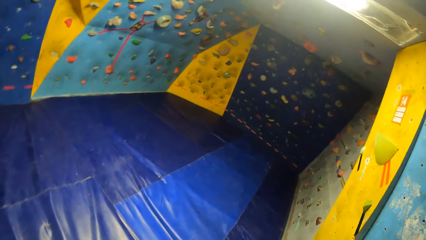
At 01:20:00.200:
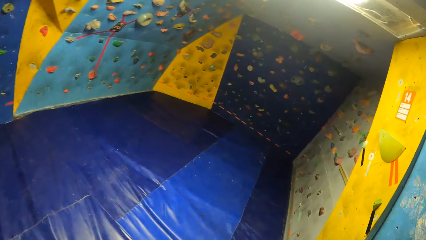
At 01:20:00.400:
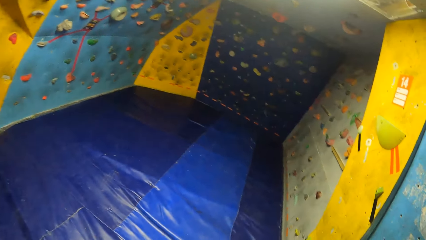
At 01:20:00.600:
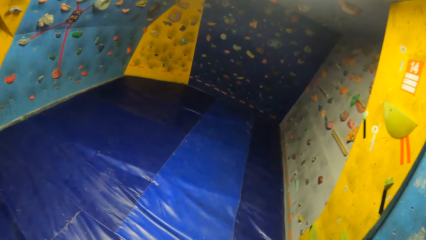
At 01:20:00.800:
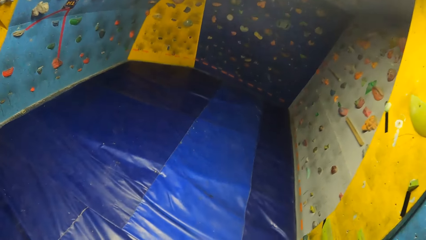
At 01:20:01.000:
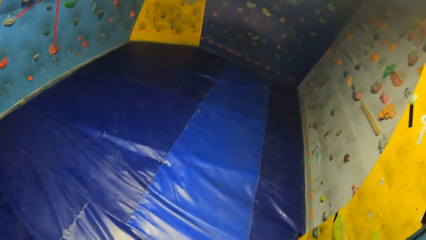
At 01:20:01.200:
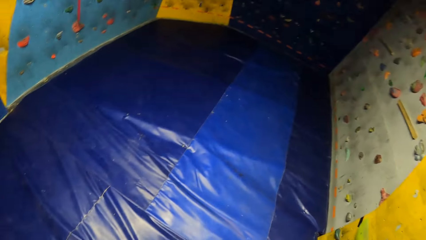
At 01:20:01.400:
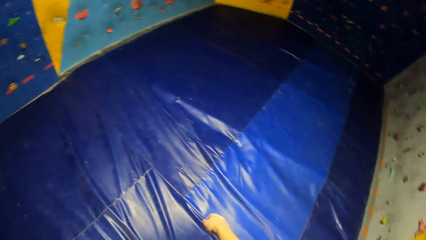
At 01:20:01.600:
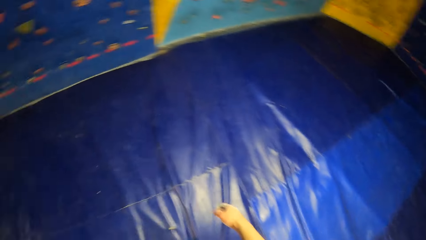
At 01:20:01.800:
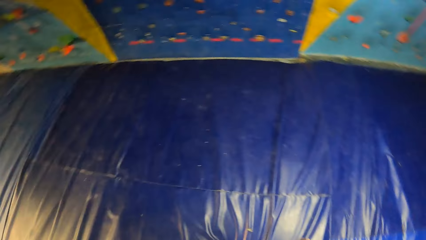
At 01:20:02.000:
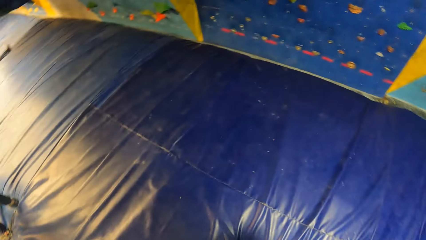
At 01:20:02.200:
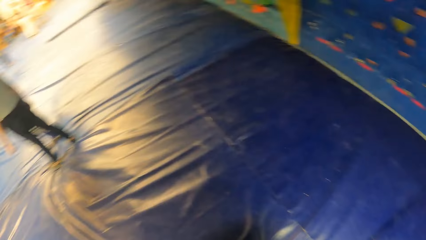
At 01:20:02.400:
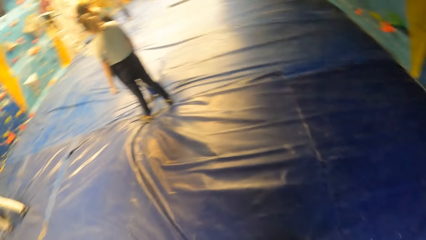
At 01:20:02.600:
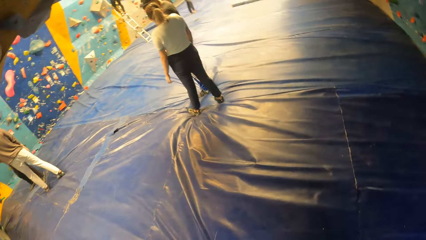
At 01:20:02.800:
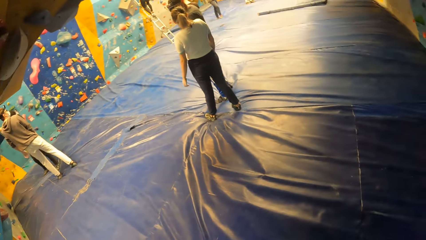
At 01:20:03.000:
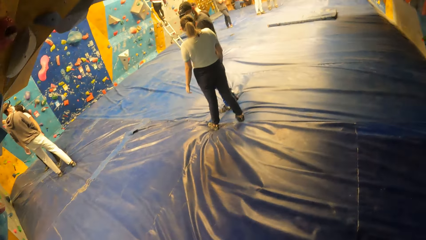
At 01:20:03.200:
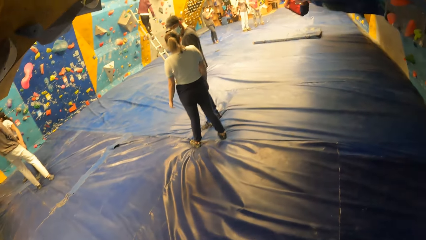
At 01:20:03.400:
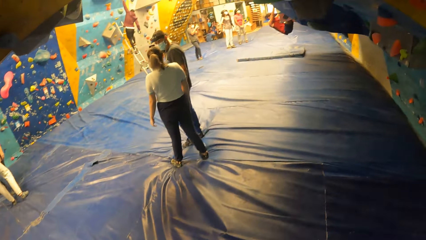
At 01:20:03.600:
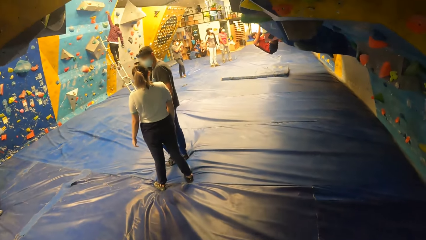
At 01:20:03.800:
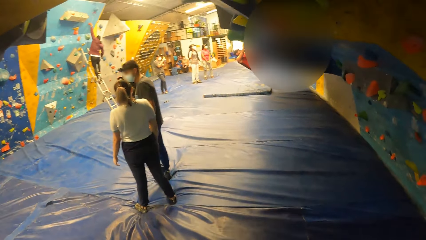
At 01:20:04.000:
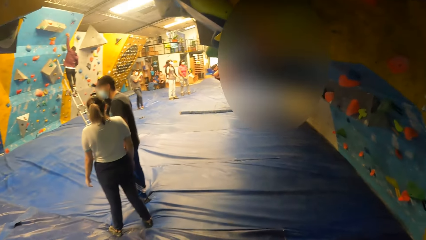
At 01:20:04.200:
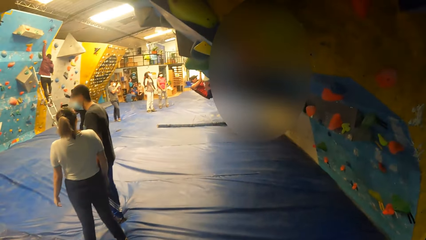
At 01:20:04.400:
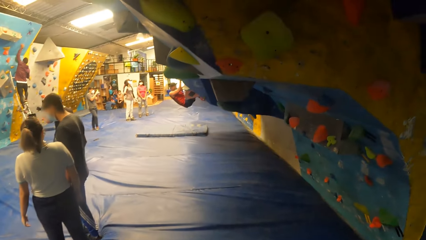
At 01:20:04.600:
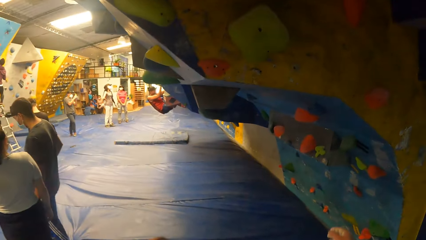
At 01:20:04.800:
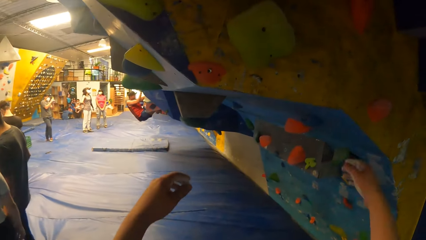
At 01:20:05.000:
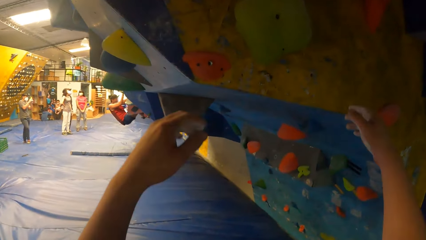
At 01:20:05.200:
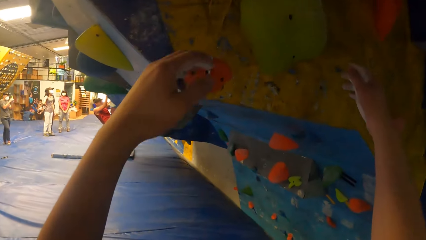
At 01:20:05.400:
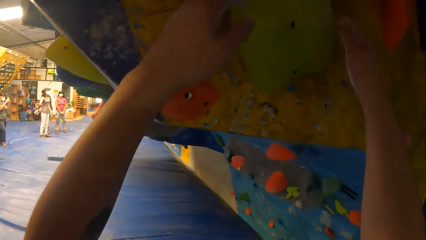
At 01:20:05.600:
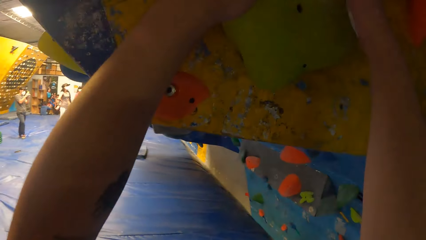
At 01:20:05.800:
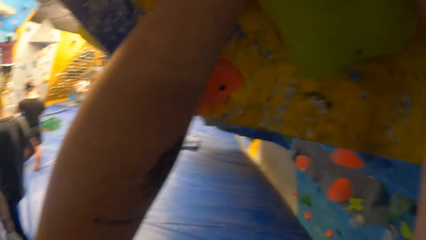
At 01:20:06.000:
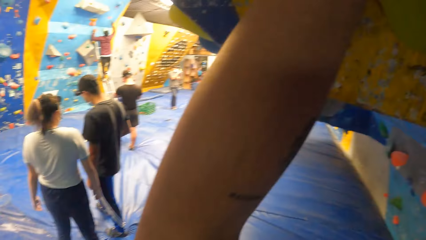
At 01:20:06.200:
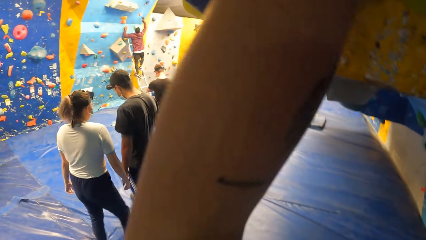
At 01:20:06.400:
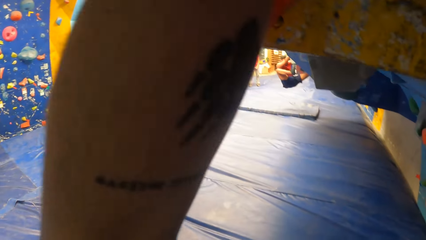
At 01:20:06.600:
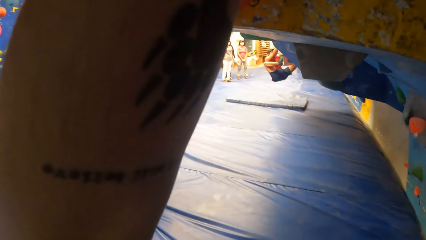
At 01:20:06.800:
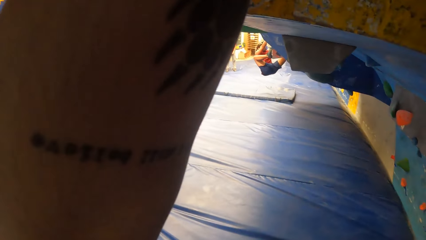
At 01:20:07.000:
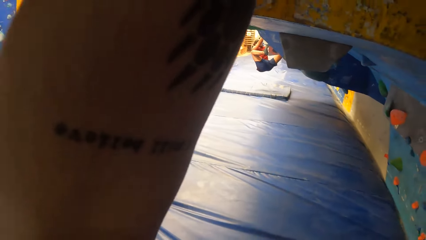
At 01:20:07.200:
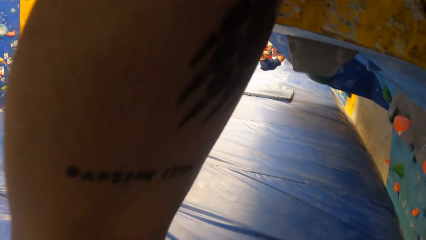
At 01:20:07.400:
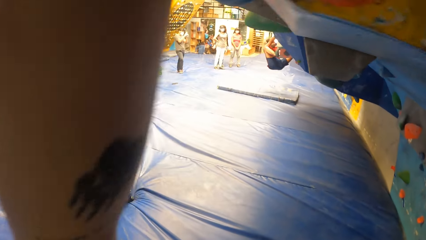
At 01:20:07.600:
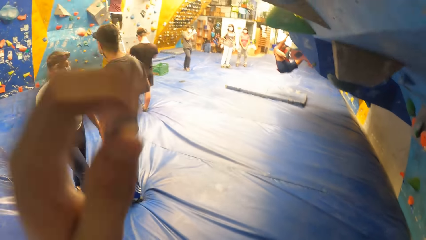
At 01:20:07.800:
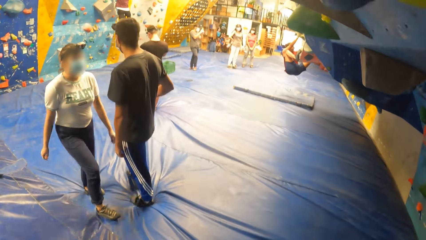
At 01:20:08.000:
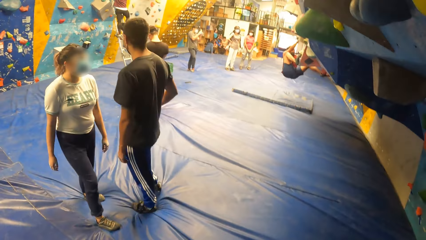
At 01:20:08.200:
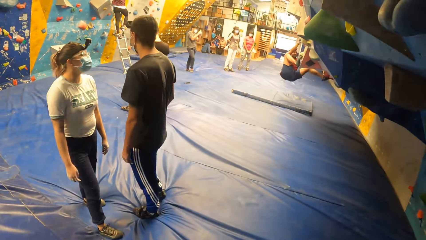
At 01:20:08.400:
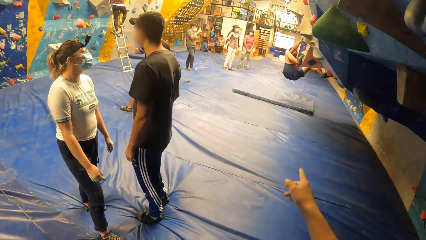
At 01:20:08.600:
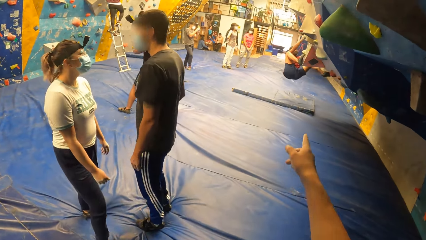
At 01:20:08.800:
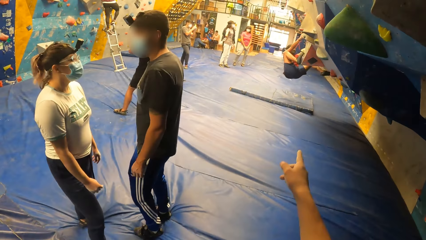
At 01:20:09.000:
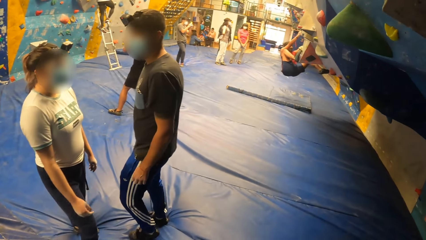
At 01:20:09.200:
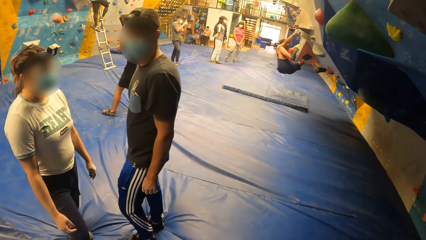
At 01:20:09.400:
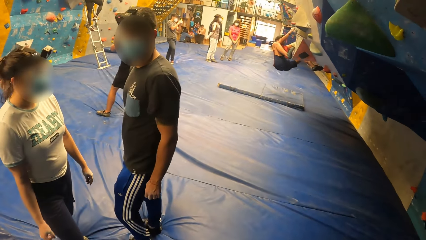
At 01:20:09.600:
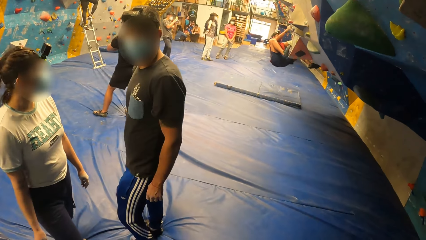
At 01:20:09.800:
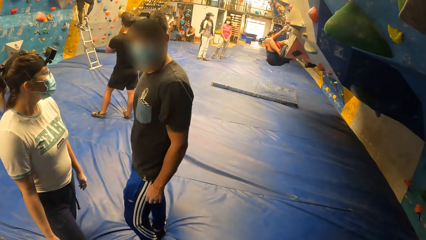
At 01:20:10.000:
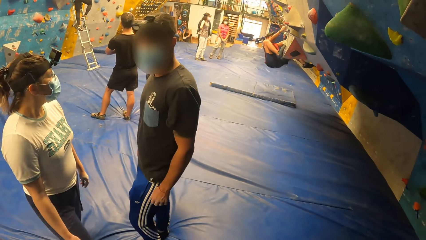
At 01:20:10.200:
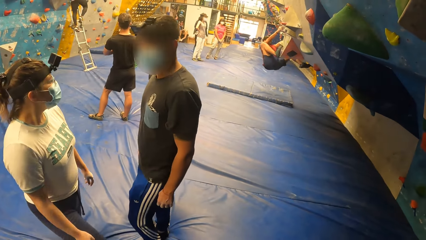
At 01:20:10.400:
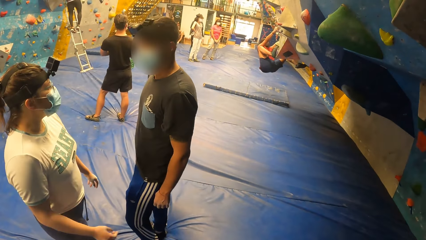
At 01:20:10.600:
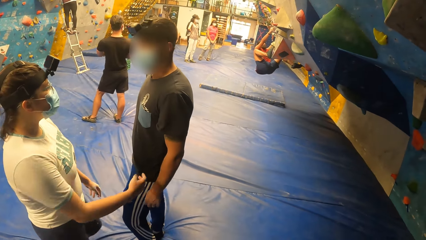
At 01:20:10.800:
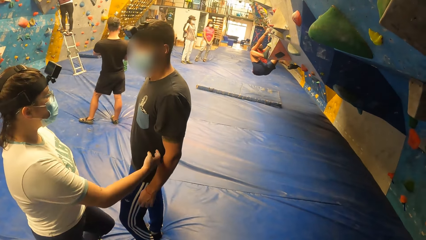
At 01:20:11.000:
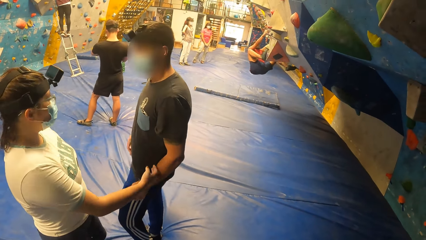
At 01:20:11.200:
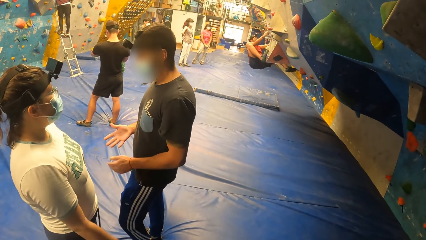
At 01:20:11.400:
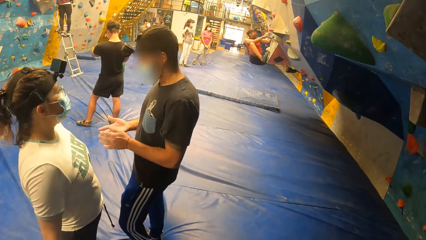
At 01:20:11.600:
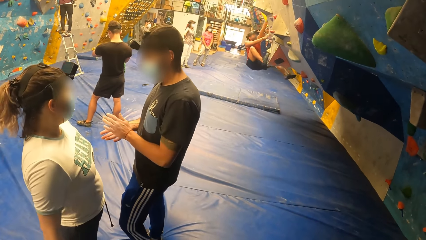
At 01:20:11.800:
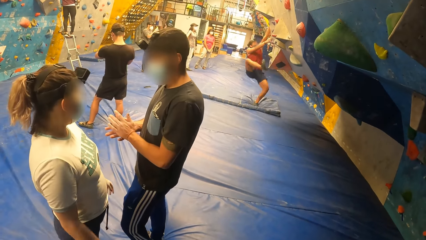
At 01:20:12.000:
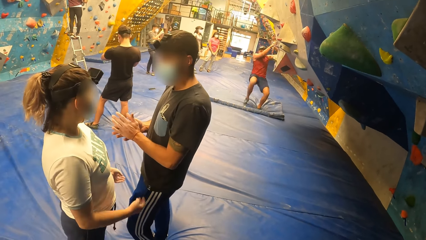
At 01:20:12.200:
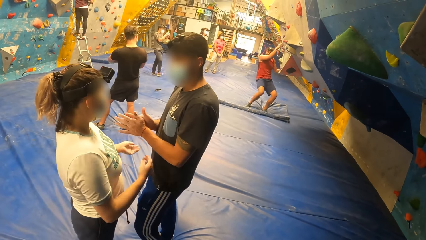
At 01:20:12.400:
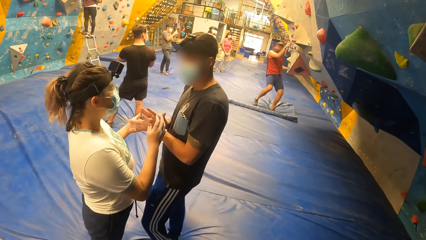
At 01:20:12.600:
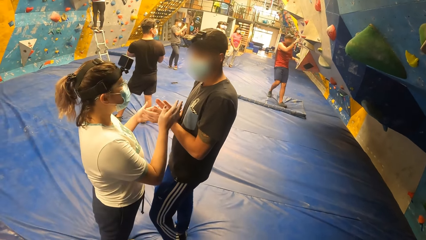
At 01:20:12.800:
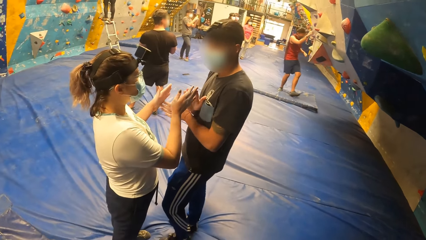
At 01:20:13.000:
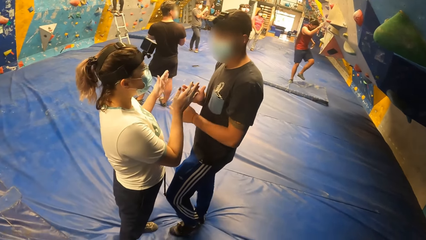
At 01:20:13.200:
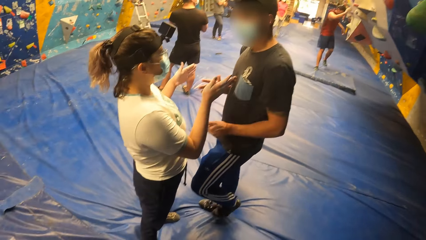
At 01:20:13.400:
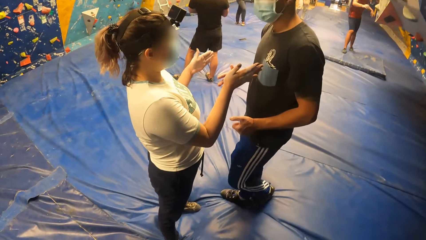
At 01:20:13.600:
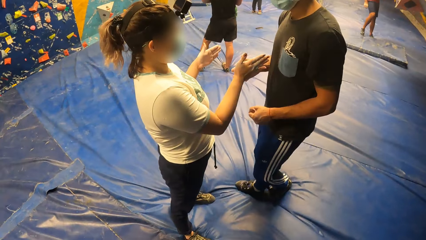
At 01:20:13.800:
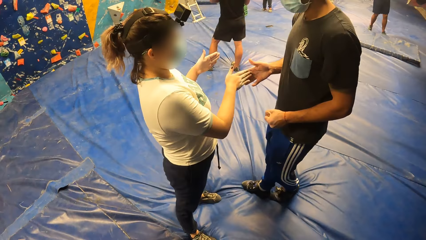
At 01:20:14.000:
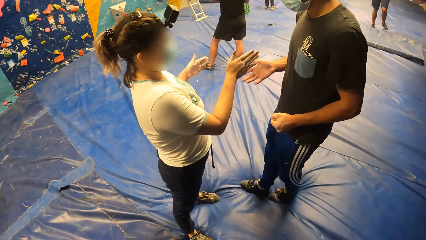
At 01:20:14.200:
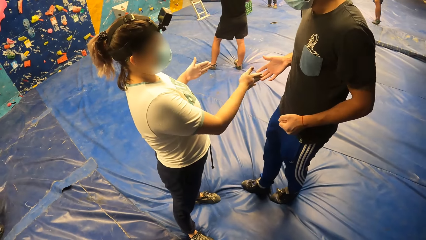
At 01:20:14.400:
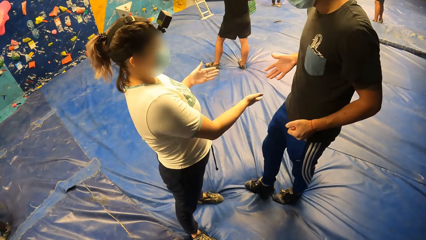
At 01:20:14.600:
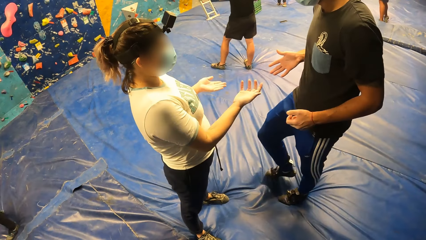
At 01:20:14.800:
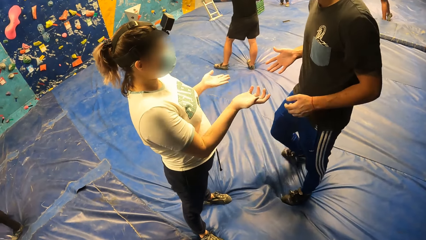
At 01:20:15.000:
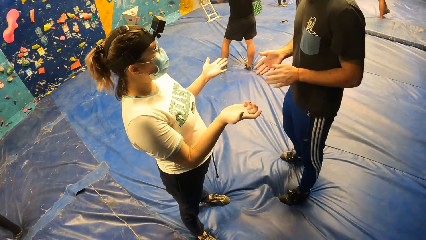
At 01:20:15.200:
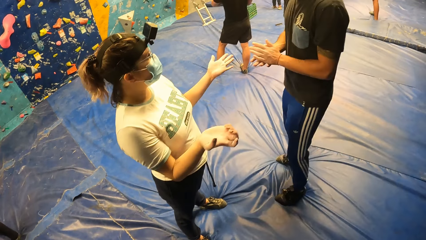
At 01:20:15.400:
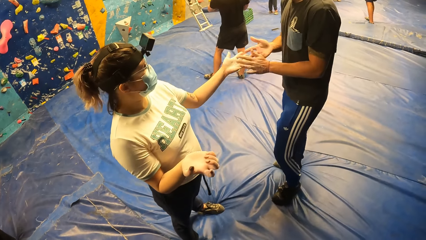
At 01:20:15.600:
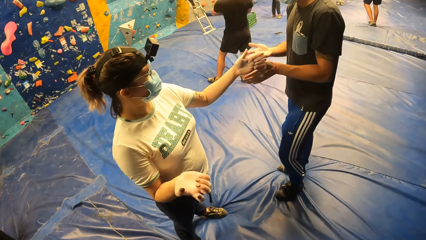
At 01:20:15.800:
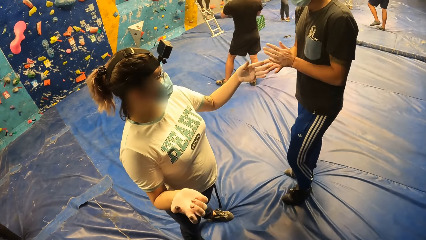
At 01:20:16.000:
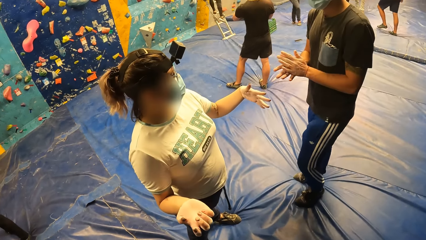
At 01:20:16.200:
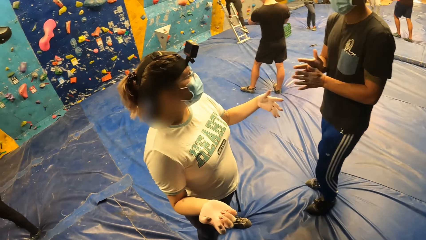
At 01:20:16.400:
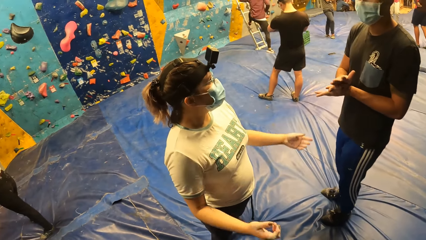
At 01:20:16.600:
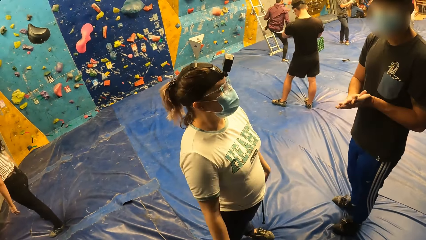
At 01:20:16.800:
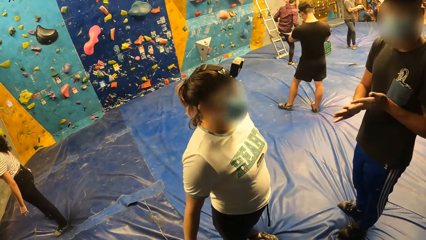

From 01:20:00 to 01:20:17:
The camera wearer looks around, steps forward and touches the climbing rock. They move the hand and point at a woman. They look around. A lady interacts with another person.
